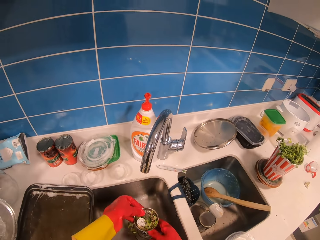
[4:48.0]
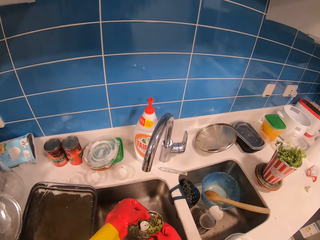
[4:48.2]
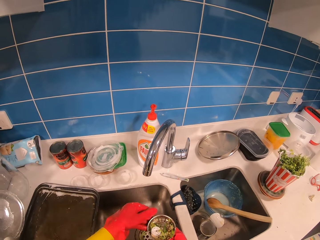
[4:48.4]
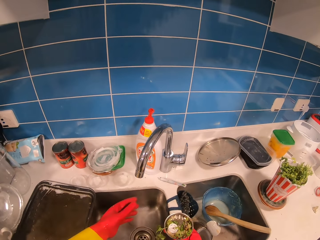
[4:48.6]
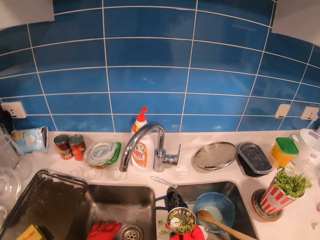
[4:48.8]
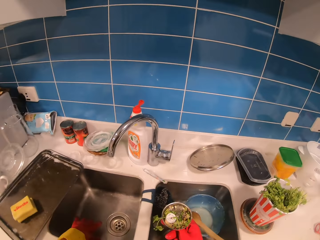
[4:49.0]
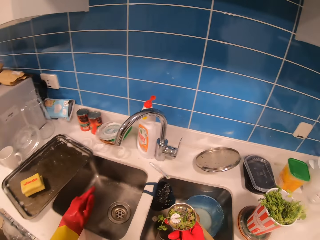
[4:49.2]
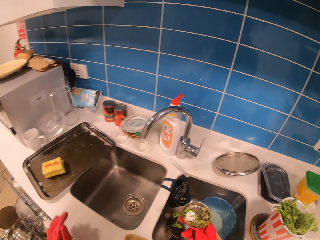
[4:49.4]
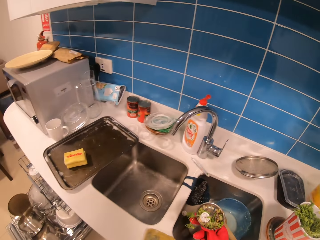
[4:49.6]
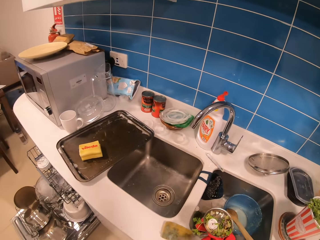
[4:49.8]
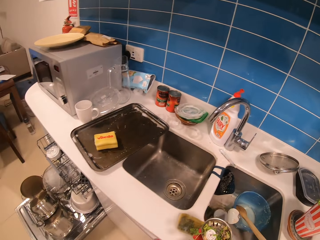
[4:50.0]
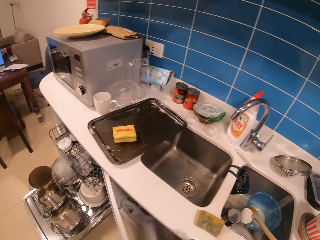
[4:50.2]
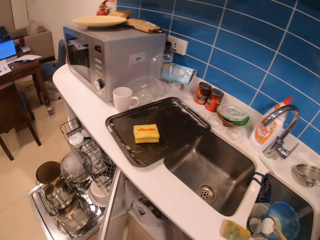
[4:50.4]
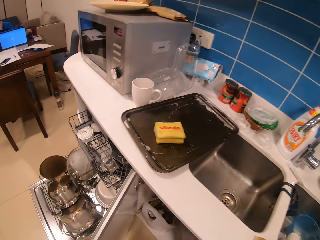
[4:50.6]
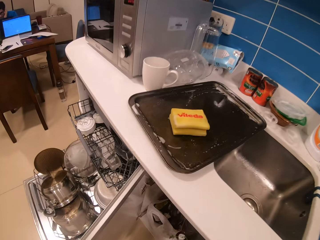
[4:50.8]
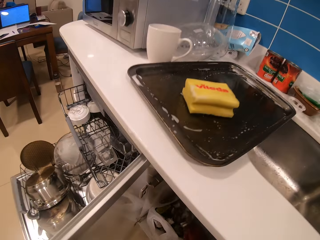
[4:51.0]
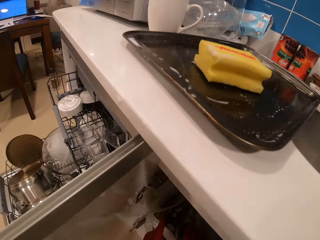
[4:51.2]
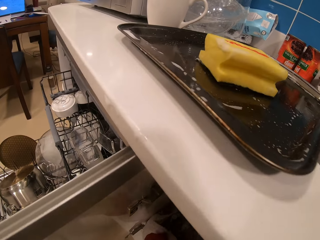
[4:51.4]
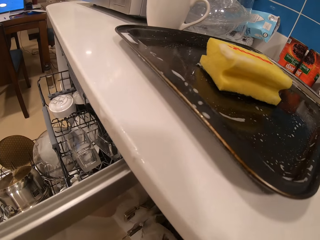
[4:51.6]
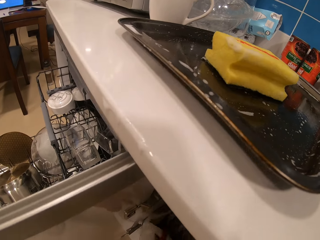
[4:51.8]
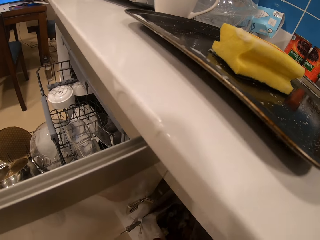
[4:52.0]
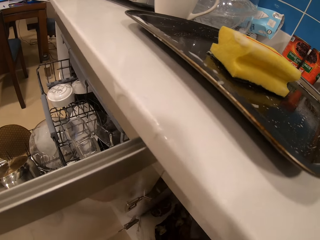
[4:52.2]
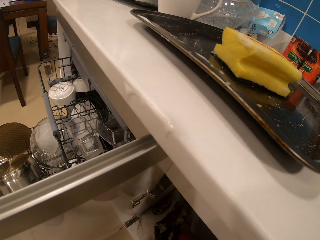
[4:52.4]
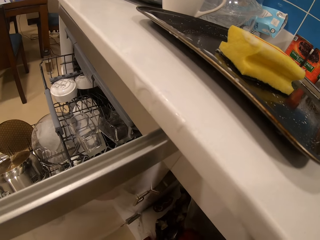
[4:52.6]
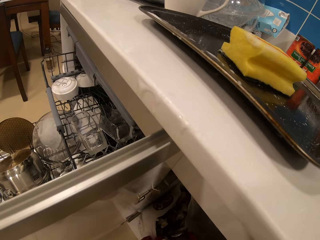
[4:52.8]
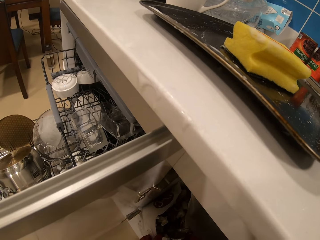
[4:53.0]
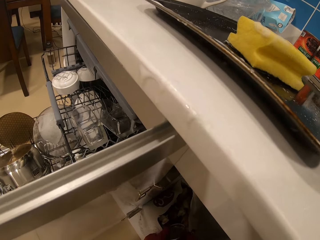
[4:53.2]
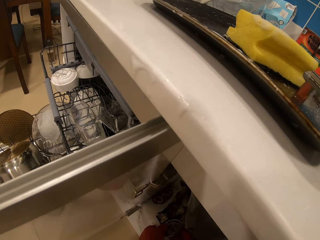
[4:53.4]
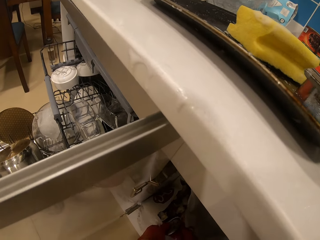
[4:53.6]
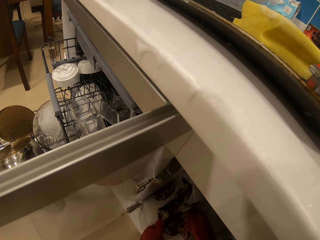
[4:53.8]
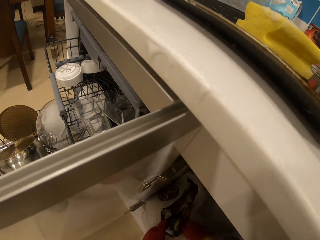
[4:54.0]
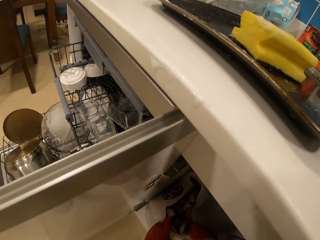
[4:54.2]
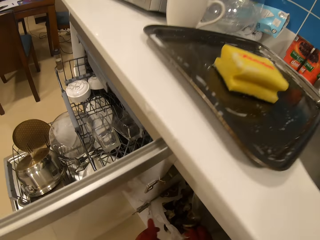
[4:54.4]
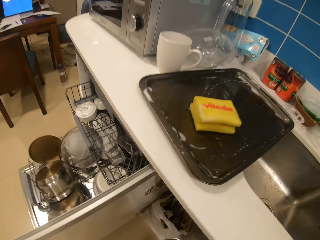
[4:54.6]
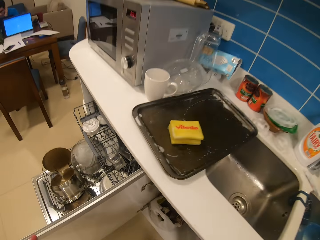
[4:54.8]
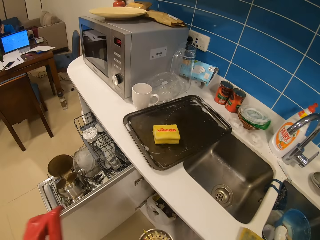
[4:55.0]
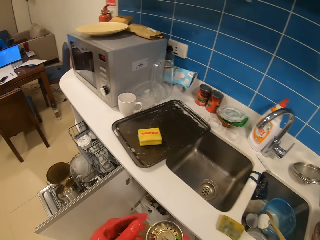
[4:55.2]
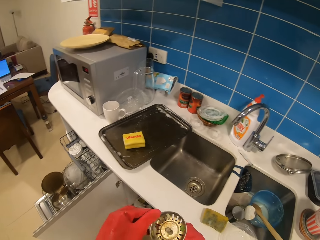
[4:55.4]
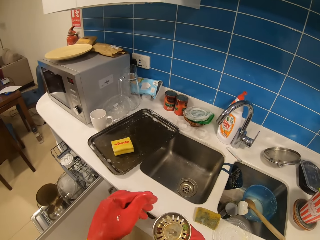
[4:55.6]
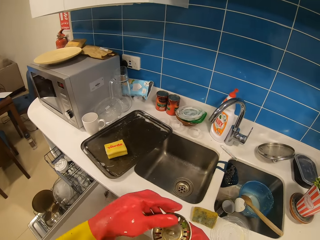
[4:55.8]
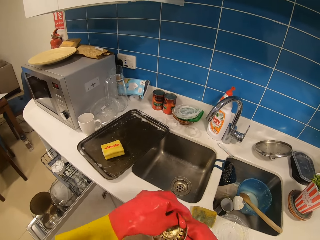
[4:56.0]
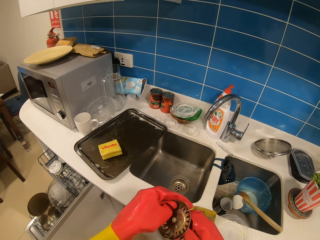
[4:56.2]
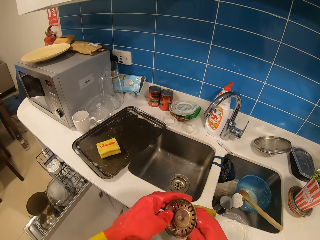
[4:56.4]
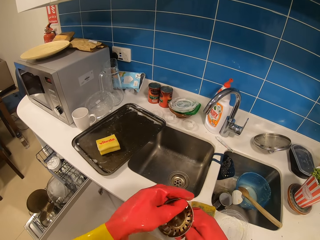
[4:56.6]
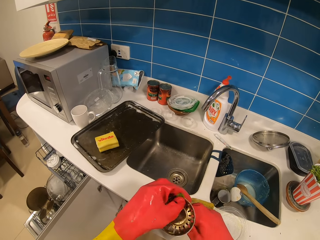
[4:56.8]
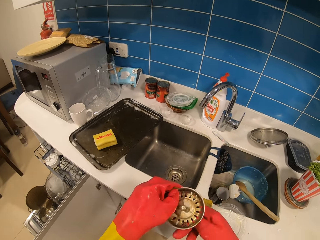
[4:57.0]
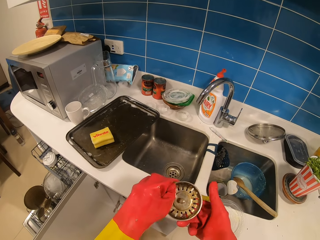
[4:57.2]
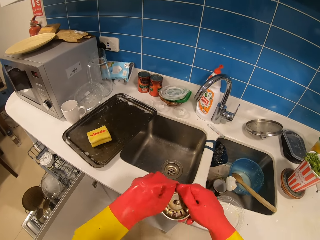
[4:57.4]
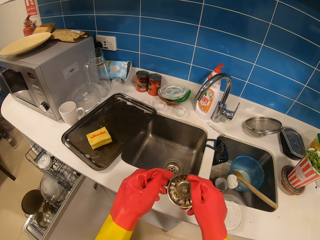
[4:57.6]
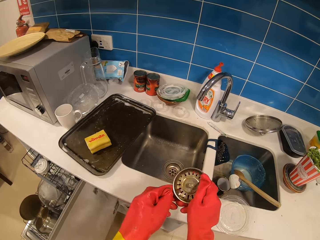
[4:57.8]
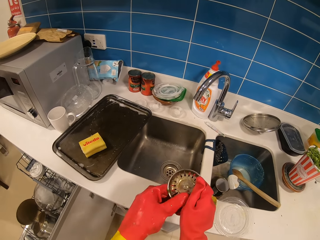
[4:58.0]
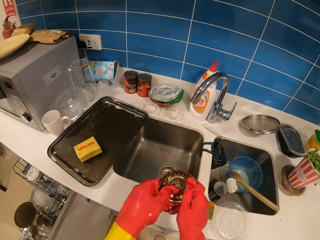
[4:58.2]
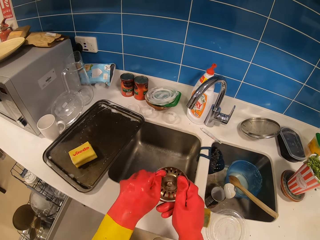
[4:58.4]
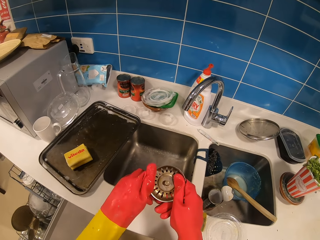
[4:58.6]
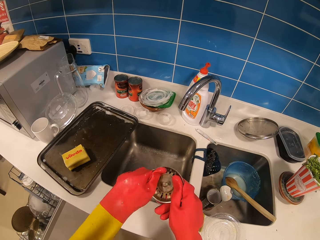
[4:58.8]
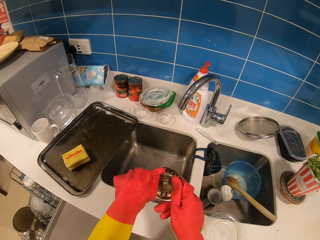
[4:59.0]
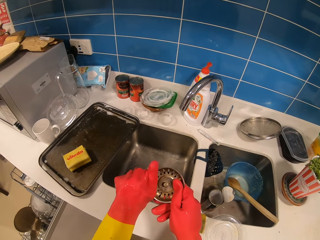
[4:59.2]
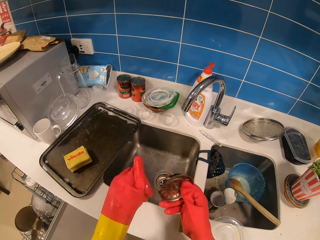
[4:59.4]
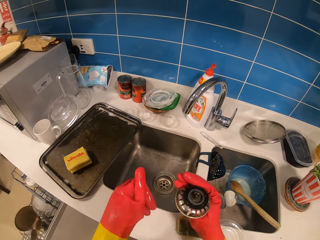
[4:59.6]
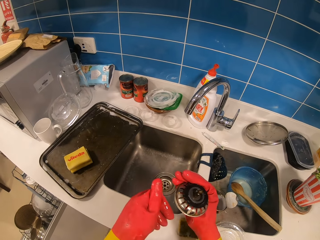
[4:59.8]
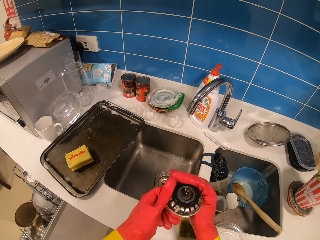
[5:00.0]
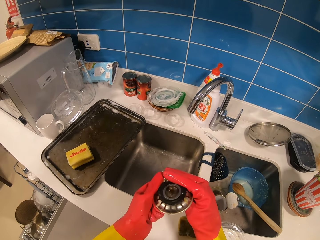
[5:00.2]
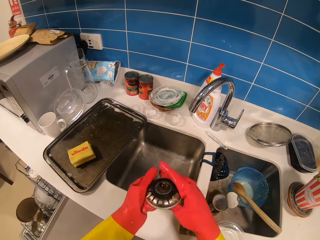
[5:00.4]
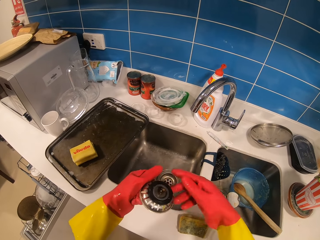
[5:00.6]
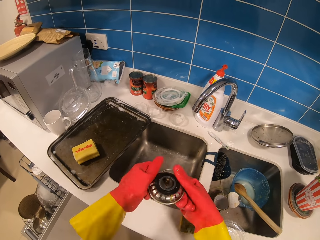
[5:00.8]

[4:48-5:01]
The camera wearer picks up a kitchen sink strainer with the left hand from the sink. They pass the kitchen sink strainer to the right hand. They open a cupboard door with the left hand. They pour dirt from the kitchen sink strainer in a paper bag. They wipe the kitchen sink strainer with both hands.

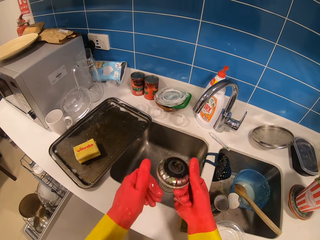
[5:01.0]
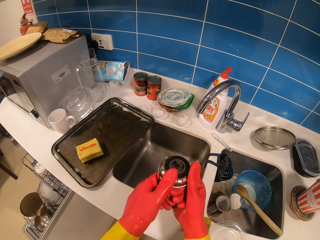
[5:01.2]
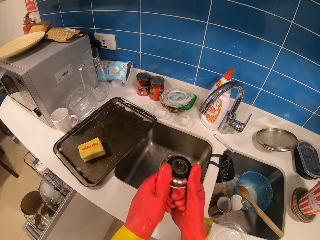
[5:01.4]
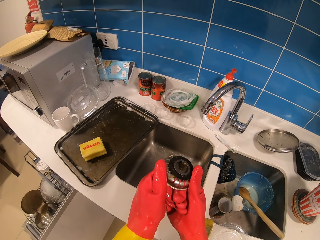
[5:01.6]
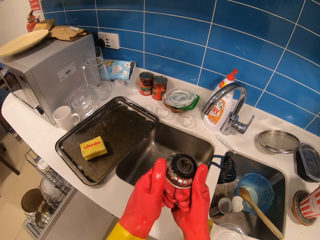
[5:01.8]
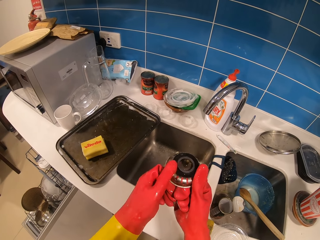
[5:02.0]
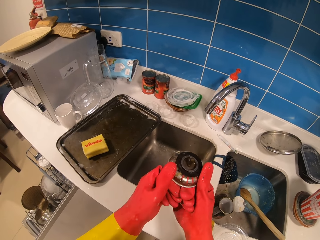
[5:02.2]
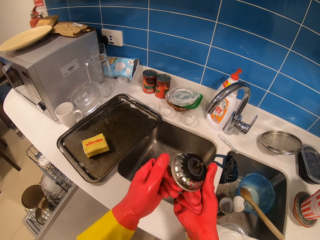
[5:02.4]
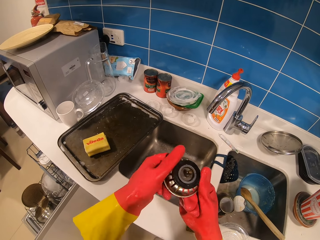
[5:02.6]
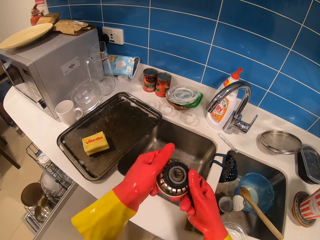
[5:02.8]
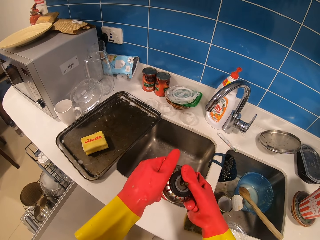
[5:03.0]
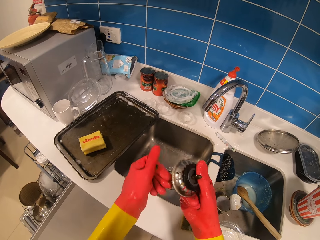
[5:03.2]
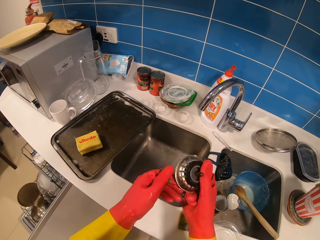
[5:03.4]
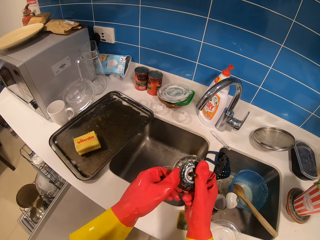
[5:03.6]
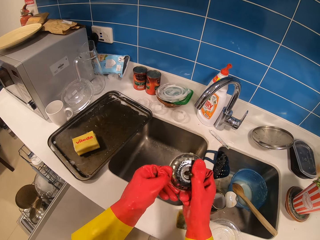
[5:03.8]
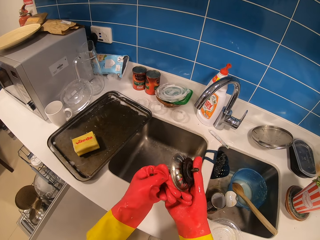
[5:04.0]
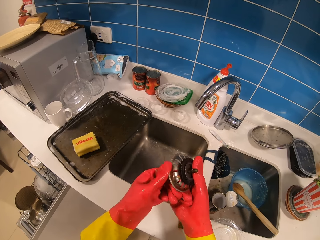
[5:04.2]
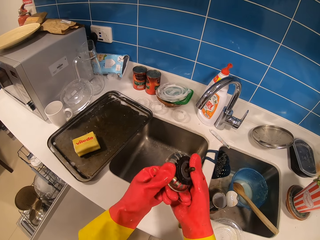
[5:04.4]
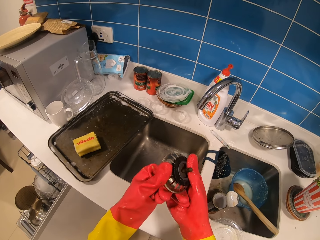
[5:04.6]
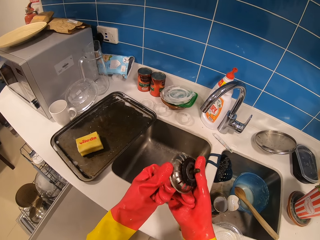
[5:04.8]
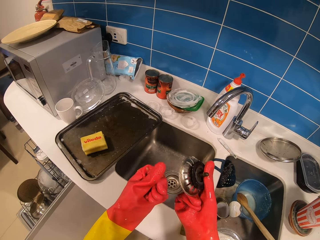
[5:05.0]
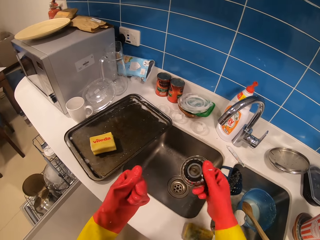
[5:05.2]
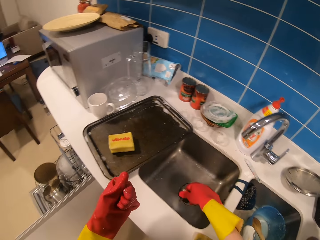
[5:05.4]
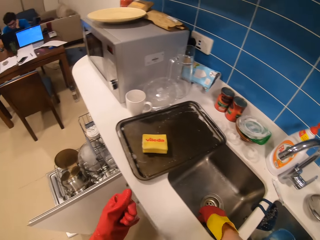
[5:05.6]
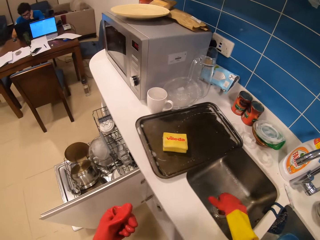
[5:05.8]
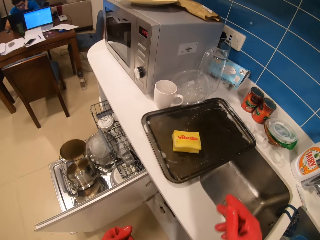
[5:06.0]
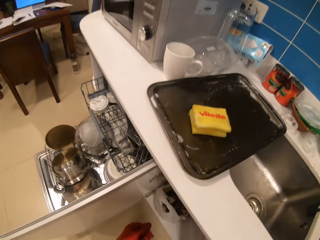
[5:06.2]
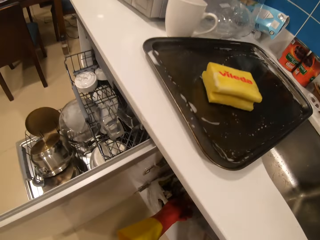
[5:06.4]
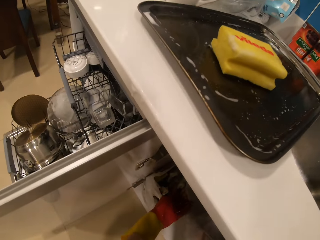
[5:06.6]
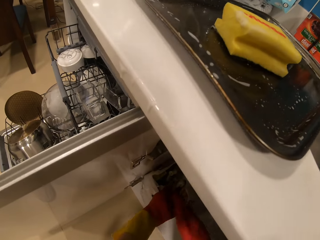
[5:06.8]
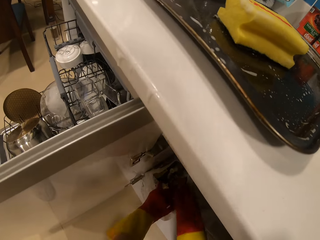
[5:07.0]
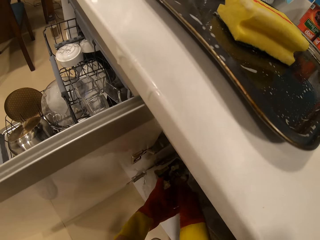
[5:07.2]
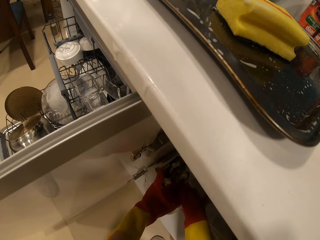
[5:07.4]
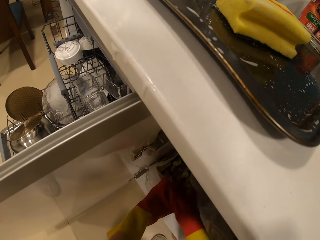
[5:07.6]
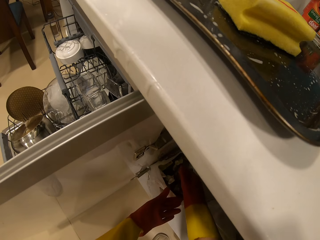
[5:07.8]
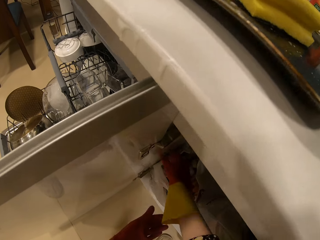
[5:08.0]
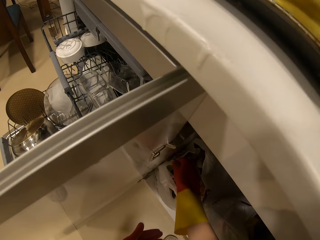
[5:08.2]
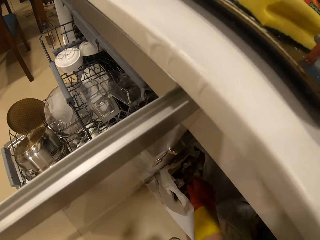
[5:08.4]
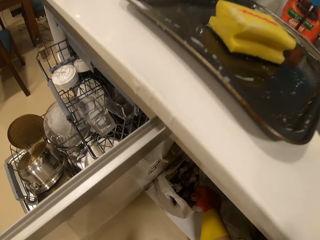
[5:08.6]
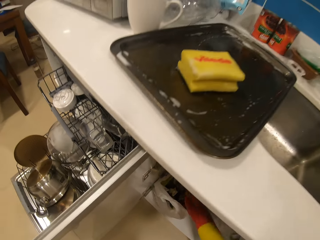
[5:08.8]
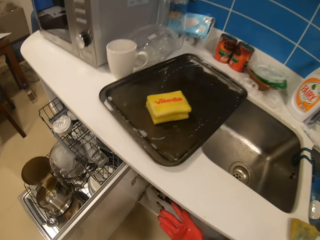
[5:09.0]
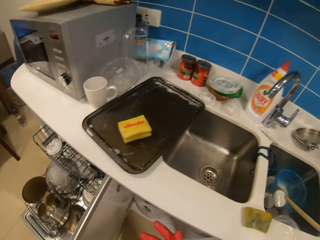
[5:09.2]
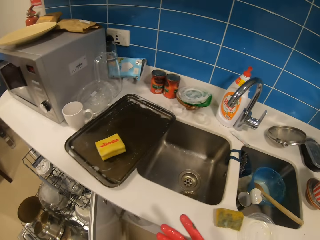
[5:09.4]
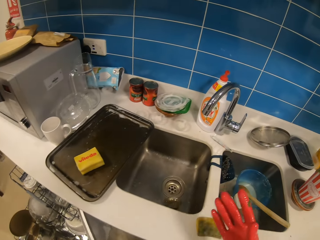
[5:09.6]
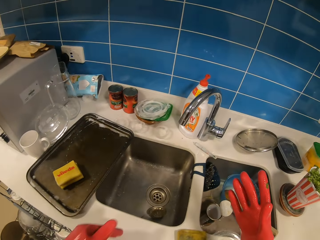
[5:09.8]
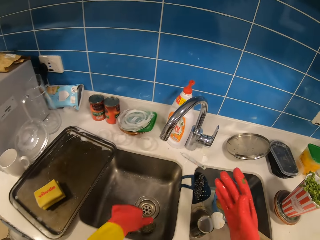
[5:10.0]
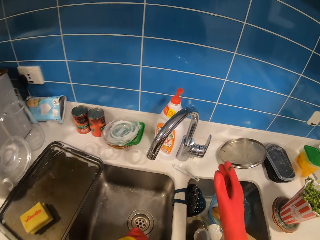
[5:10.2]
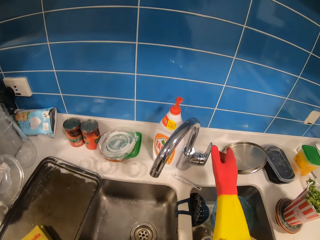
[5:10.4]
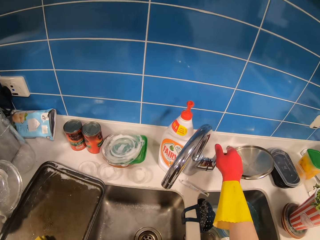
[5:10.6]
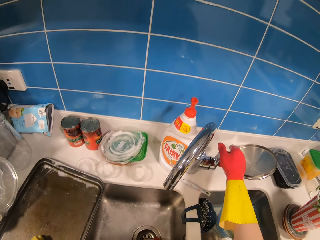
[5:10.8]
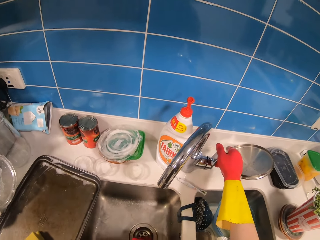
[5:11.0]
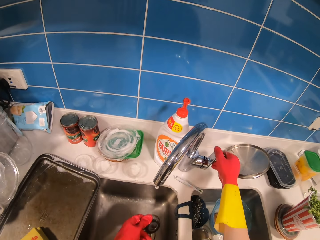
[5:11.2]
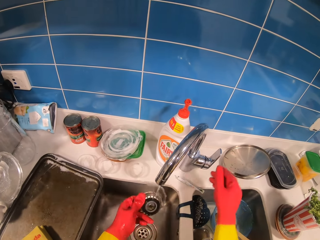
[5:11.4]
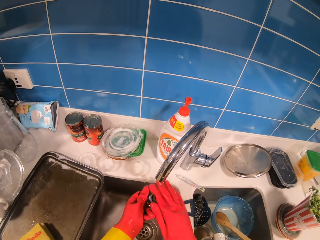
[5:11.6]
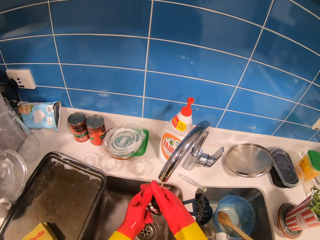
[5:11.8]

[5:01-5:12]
The camera wearer places a kitchen sink strainer in the sink with the right hand. They wipe dirt from both hands in the paper bag. They open the kitchen sink tap with the right hand.
